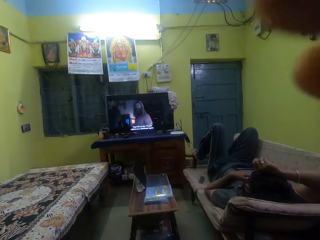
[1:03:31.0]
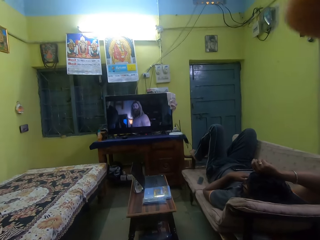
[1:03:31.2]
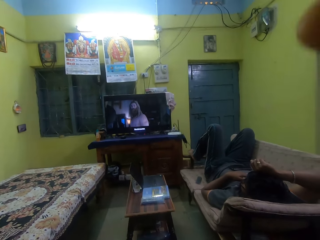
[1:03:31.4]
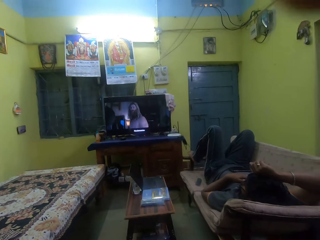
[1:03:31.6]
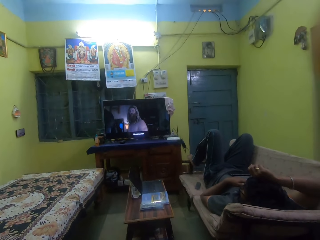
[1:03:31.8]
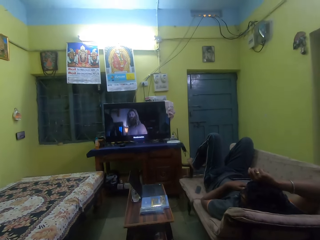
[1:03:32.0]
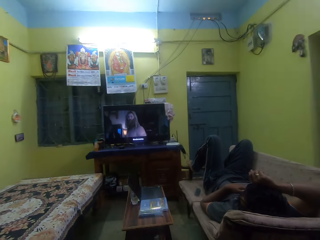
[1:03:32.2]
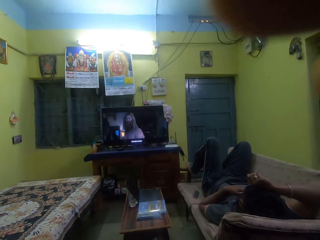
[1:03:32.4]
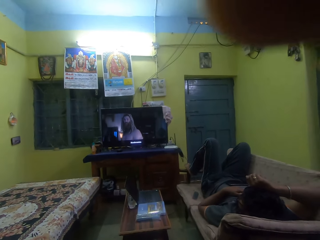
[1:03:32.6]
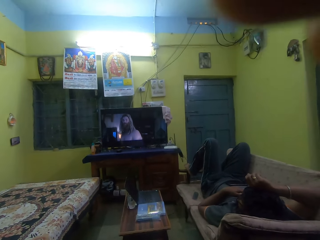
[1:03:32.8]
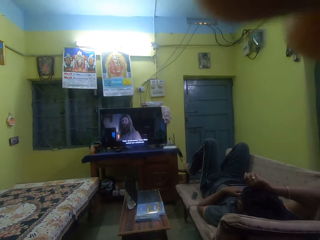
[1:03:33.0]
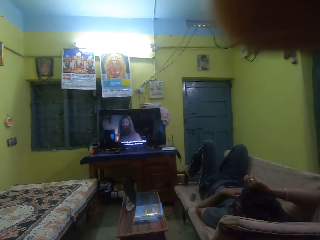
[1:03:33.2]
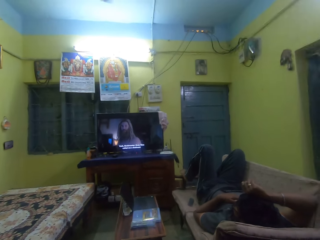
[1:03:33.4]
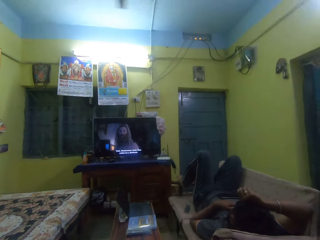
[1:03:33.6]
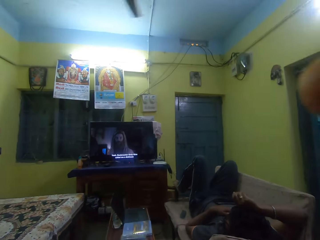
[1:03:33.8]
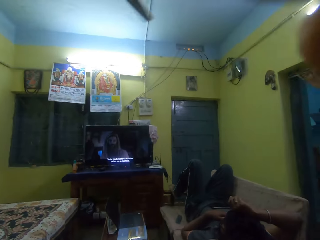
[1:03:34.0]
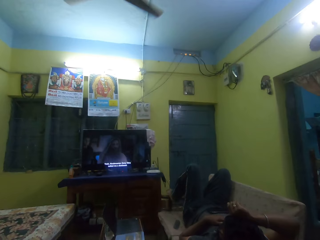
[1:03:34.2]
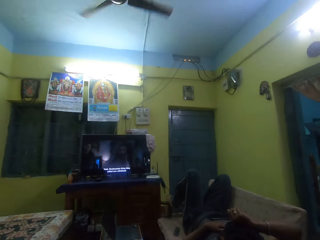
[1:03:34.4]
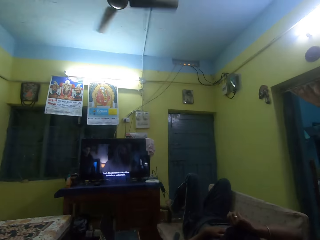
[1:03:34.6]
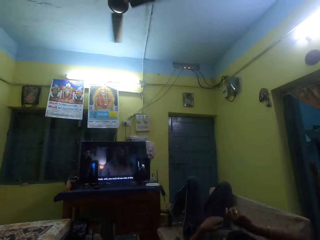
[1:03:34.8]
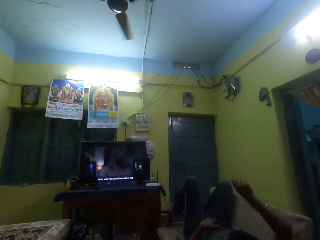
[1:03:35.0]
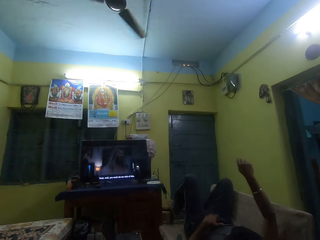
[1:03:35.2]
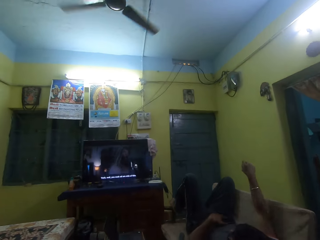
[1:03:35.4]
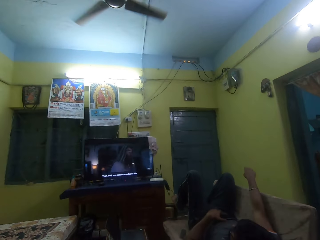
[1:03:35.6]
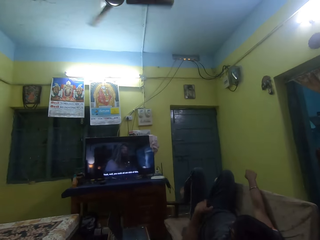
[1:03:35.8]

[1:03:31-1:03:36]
The camera wearer interacts with the man.
